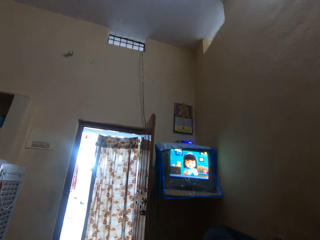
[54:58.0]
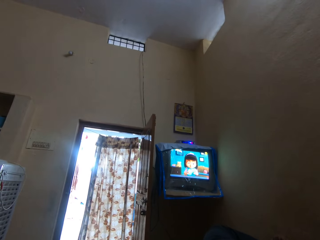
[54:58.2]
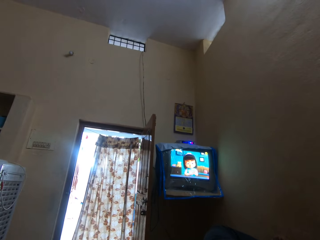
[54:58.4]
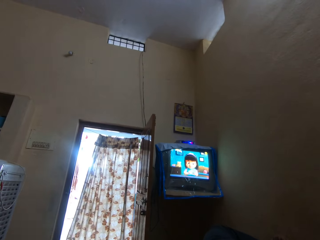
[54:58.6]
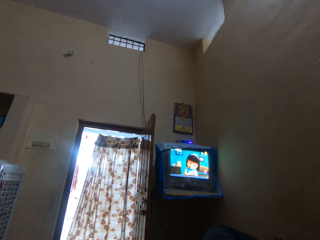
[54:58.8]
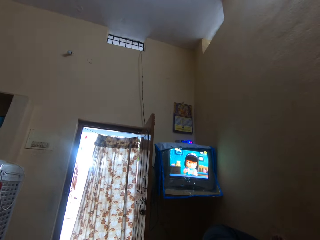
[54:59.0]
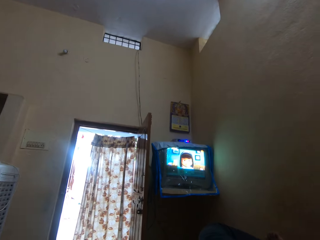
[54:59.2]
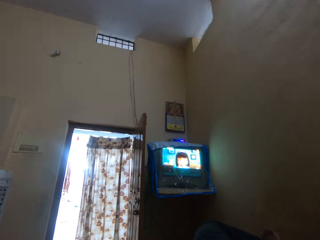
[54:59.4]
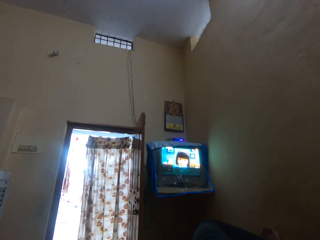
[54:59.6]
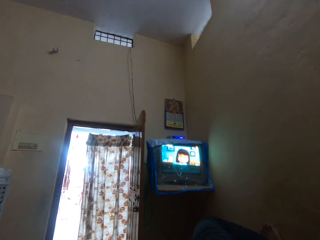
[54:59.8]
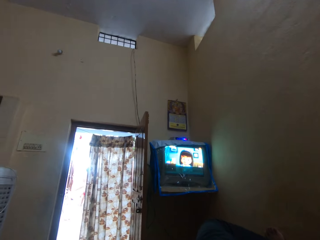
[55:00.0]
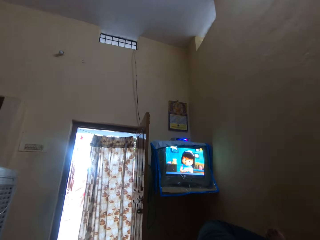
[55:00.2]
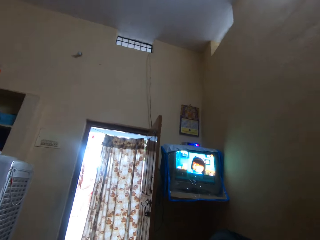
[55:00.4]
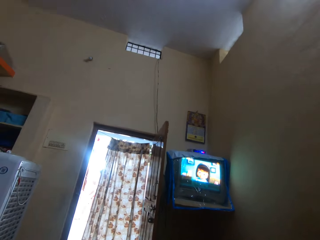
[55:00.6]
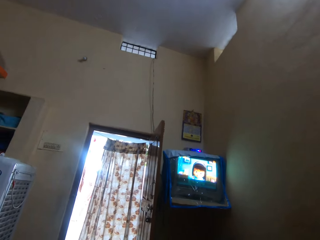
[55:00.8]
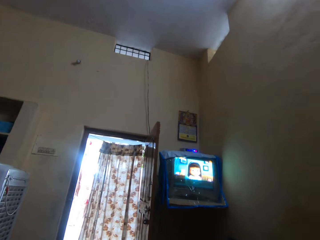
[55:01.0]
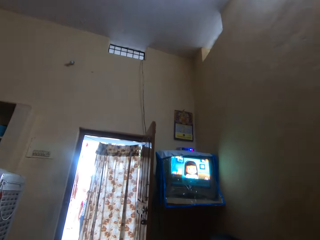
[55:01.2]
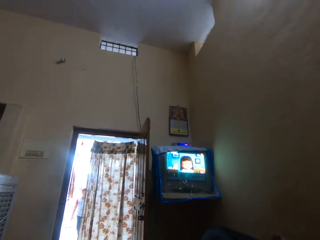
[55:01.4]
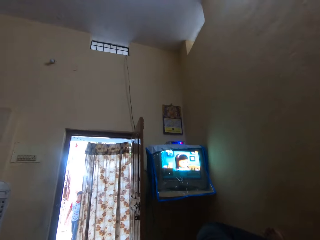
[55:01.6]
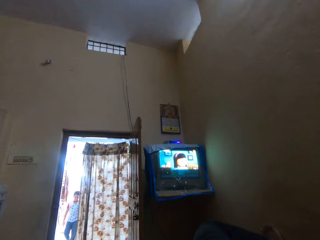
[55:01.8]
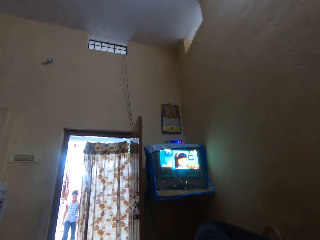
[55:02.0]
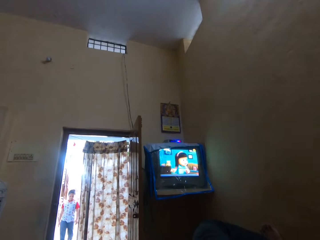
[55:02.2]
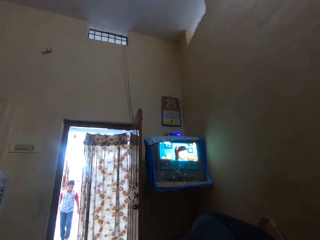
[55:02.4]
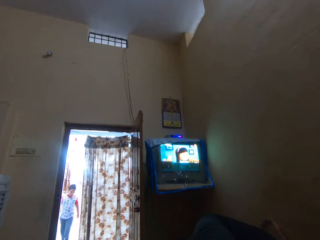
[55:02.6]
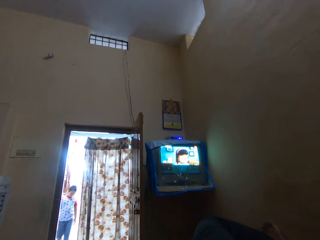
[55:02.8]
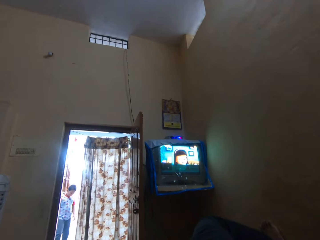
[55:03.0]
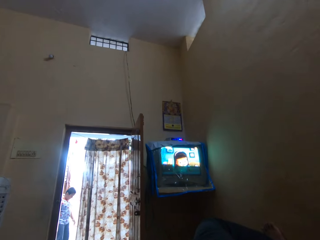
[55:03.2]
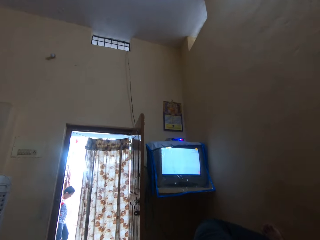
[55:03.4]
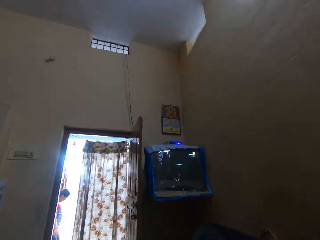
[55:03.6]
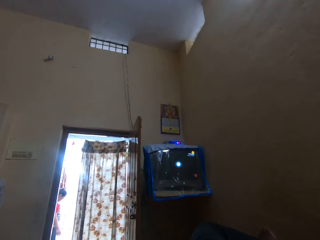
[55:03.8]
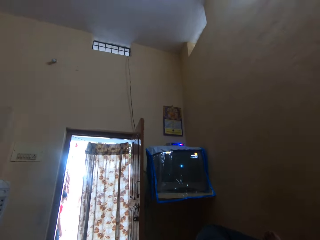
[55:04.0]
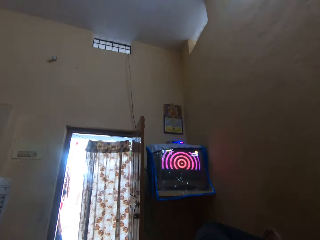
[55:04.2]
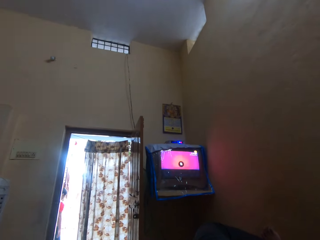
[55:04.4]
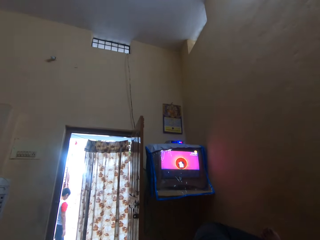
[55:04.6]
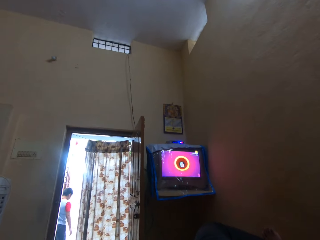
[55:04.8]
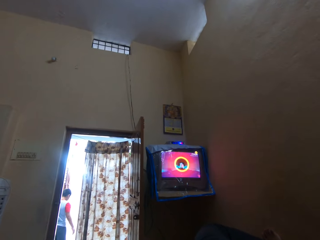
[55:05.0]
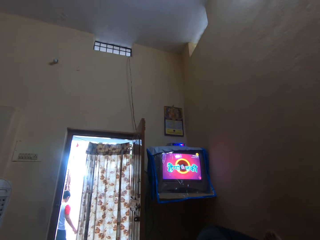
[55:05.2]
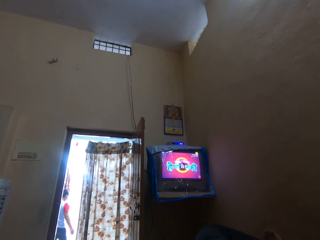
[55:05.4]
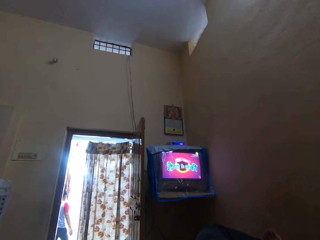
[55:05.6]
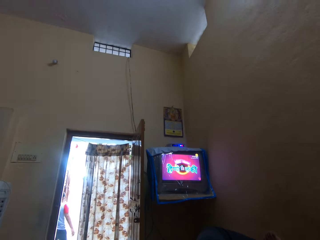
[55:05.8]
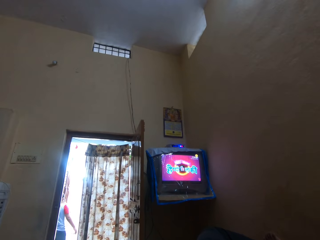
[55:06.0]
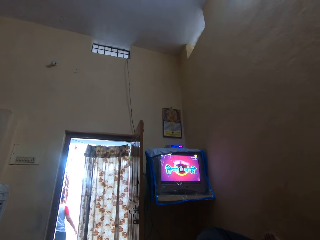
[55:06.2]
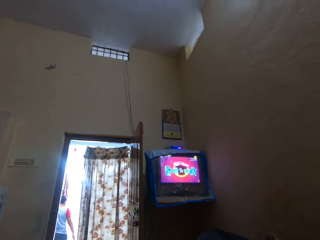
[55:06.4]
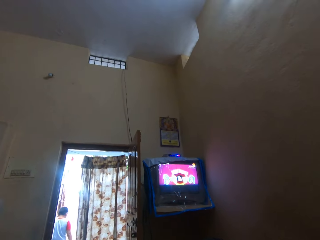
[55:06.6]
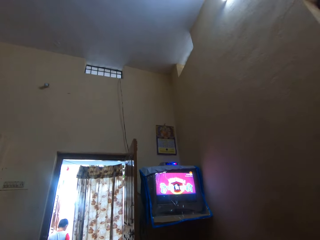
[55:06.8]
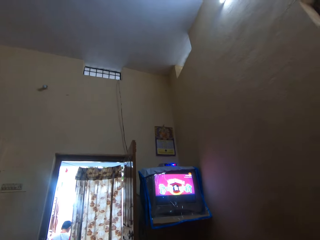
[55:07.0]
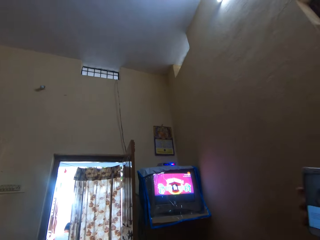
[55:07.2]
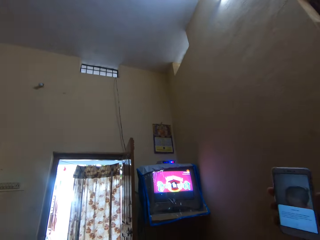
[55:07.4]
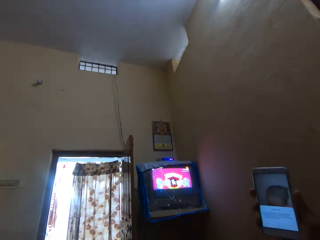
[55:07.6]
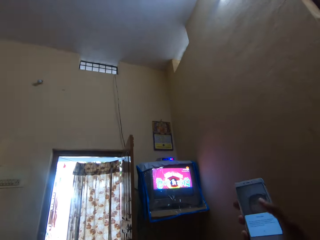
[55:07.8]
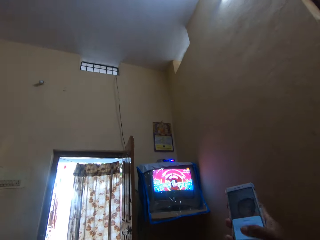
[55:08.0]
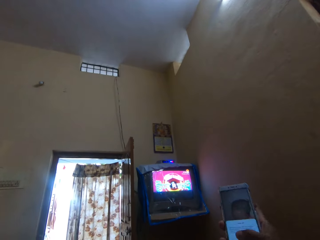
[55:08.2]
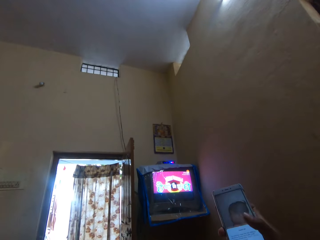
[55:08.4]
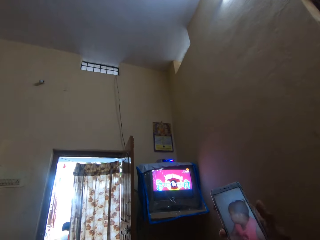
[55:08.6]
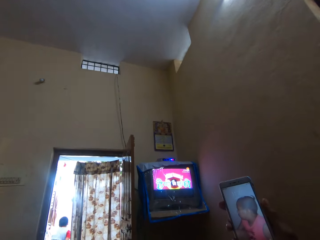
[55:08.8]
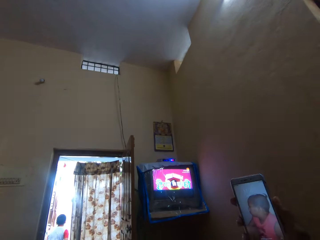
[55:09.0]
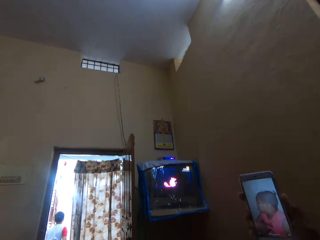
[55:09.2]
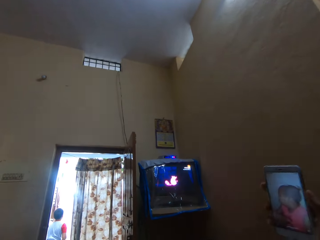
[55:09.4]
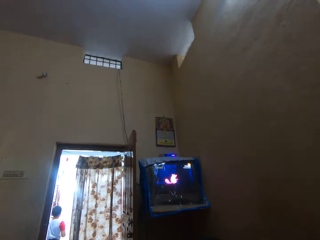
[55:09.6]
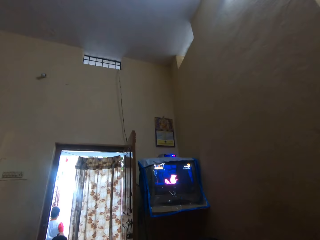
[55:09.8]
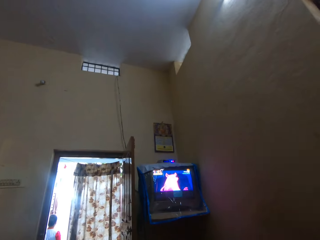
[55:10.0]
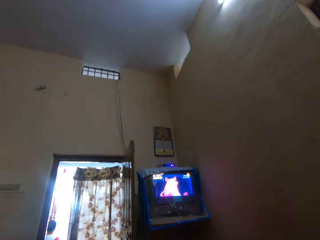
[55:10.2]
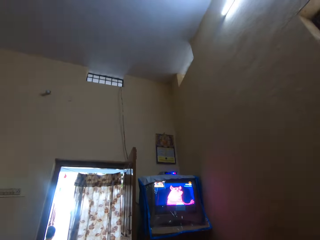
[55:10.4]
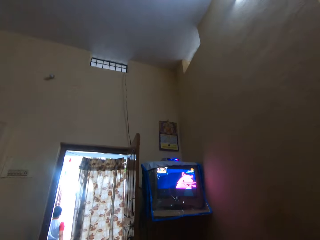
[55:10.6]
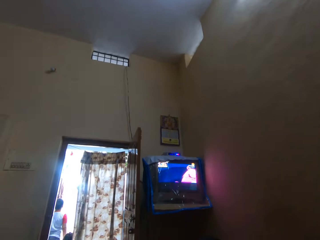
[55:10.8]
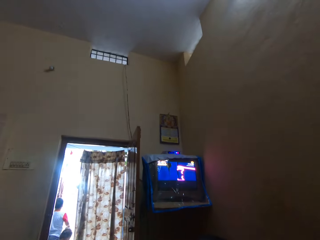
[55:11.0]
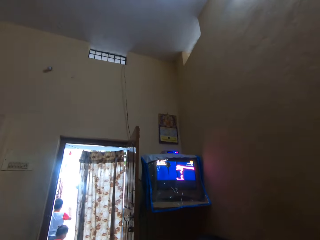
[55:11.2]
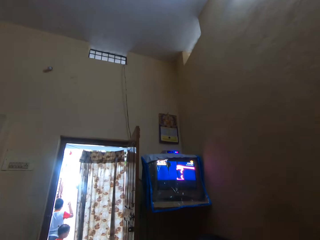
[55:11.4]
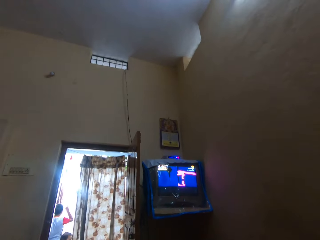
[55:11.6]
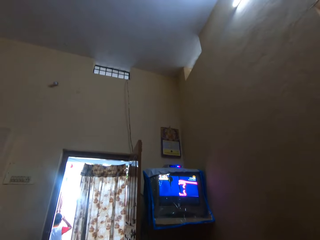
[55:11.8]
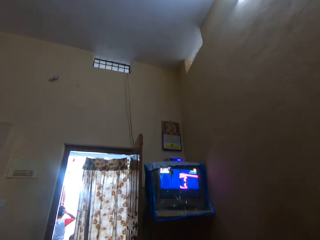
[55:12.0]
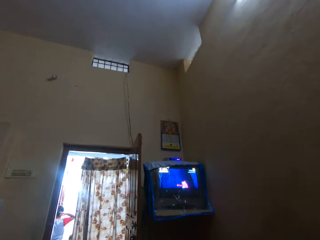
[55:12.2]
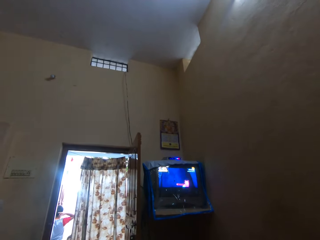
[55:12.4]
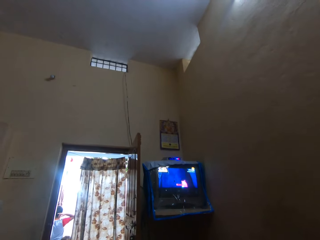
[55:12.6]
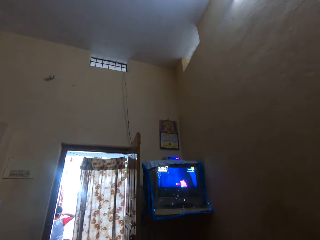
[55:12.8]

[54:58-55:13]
The camera wearer turns to the side. They stare at the television. They look at a phone. They hold the phone. They watch the television. A man stands outside the door.

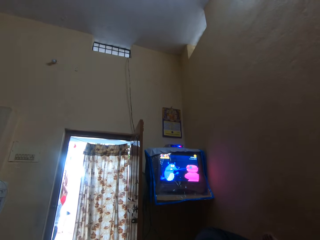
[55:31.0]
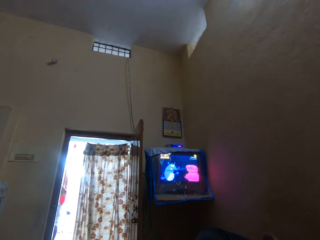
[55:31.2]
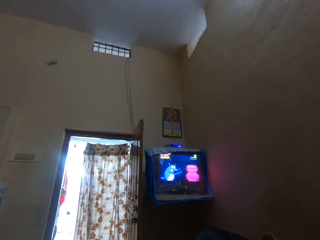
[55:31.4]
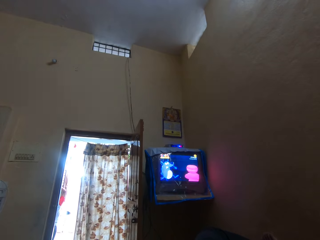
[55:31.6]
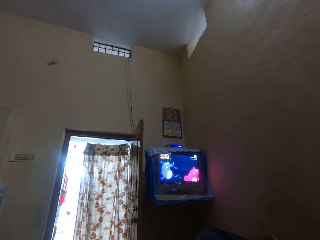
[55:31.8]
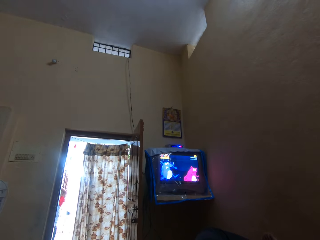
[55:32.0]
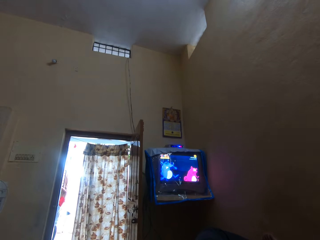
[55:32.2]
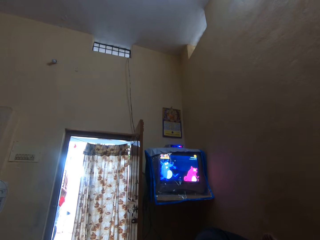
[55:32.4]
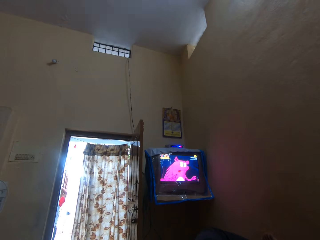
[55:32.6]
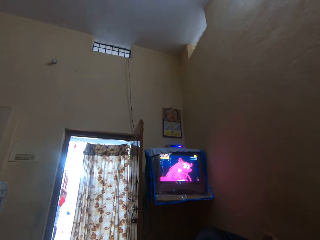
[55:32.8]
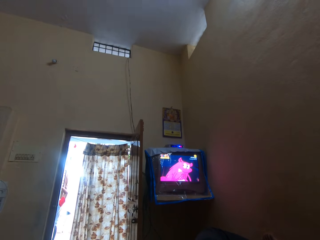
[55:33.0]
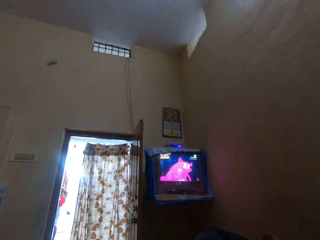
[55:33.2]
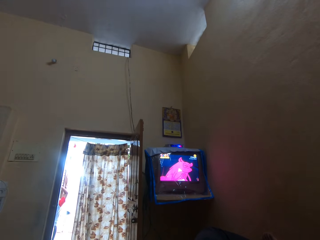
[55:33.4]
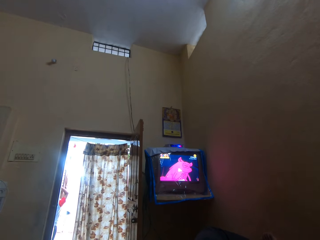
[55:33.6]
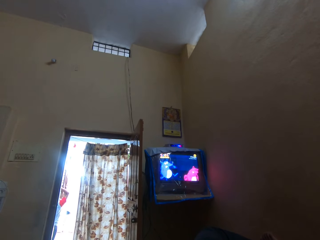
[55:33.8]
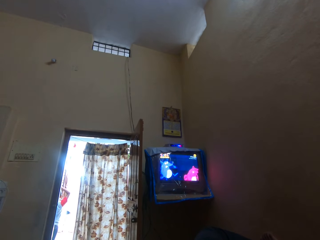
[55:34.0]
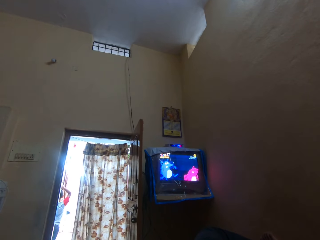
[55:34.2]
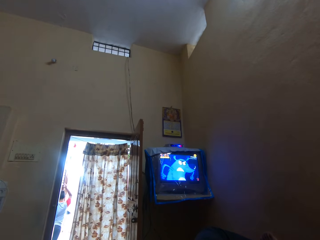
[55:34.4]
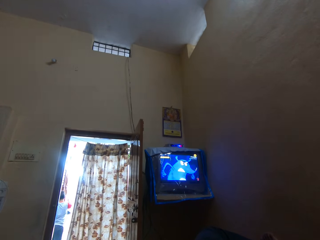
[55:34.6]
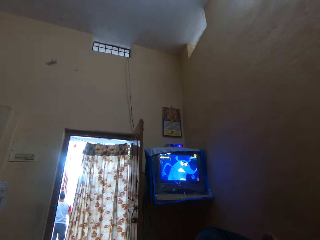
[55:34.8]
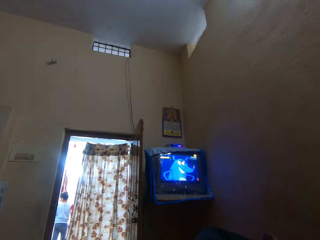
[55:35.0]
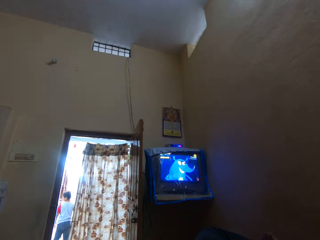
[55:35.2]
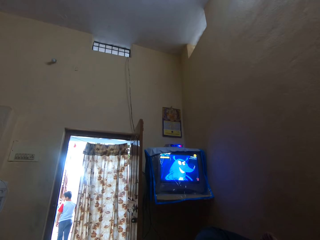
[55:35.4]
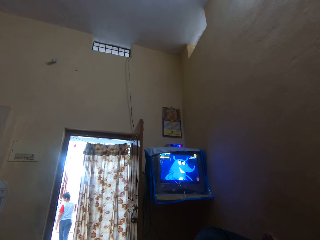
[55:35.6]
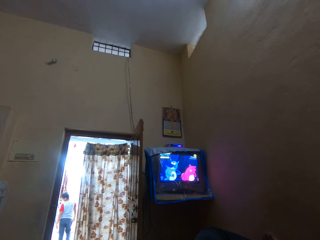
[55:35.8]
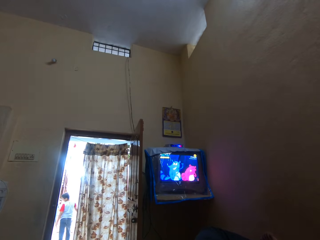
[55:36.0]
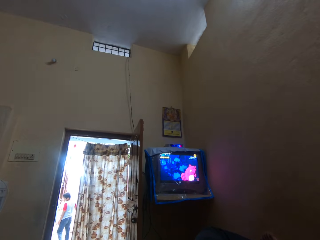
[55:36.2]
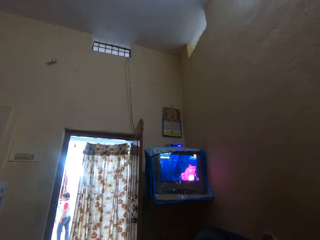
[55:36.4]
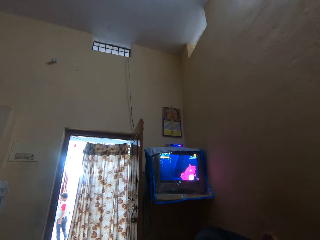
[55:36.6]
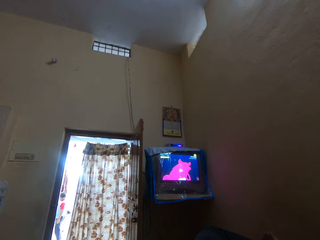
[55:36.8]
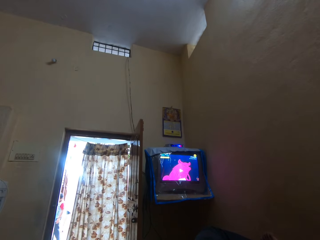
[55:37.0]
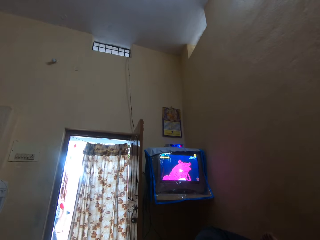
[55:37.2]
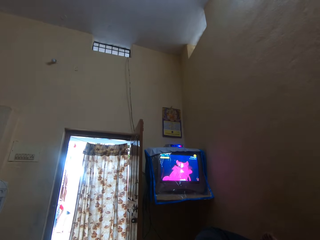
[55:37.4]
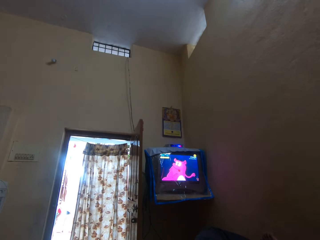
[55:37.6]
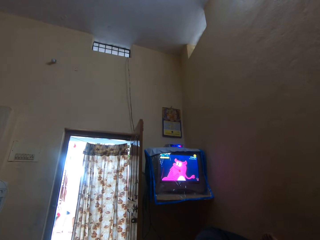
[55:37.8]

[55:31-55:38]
The camera wearer stares at the television.
